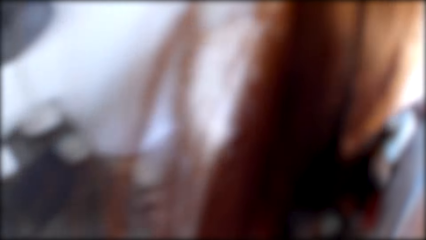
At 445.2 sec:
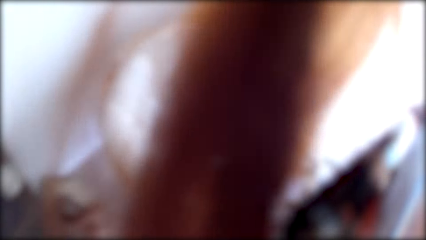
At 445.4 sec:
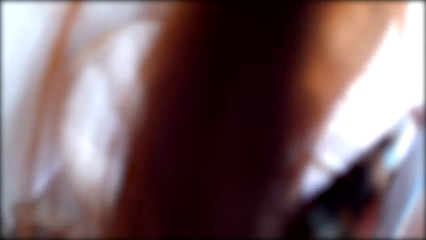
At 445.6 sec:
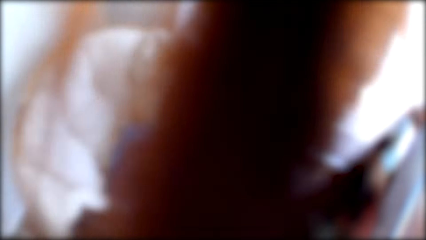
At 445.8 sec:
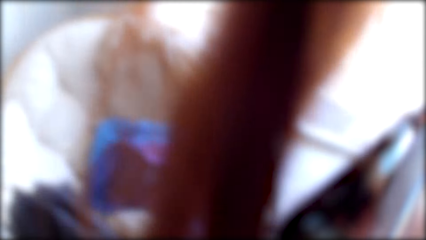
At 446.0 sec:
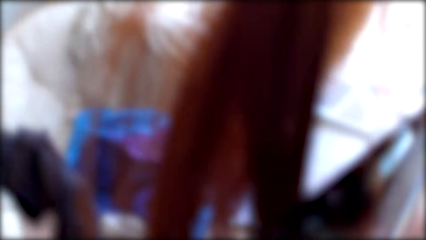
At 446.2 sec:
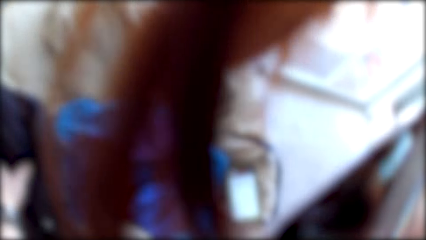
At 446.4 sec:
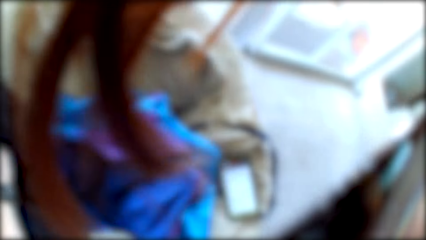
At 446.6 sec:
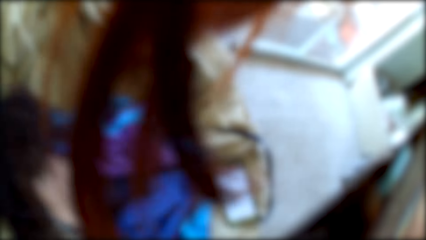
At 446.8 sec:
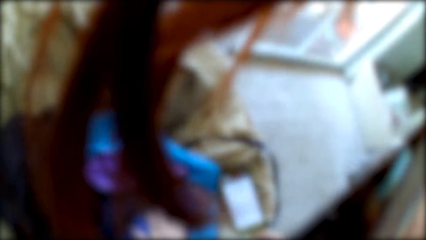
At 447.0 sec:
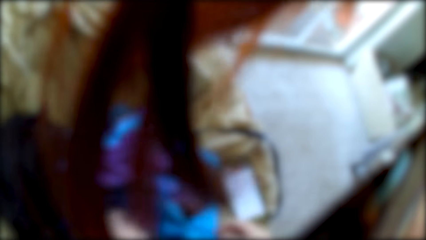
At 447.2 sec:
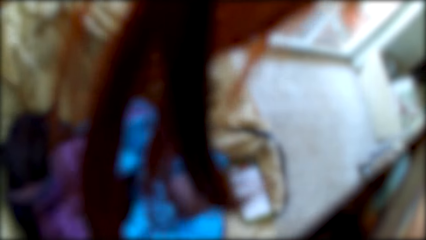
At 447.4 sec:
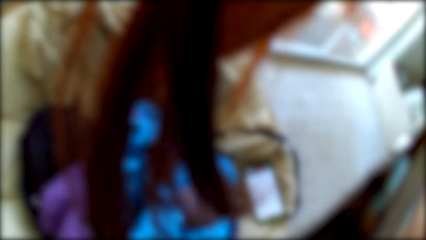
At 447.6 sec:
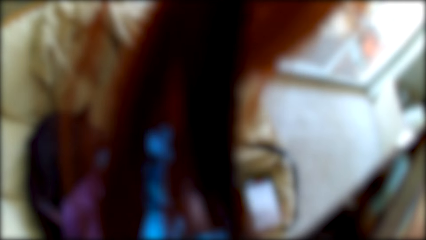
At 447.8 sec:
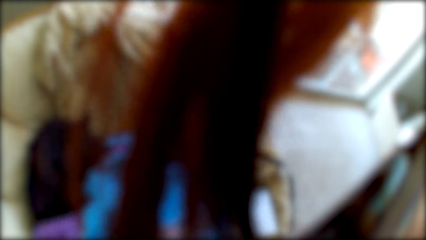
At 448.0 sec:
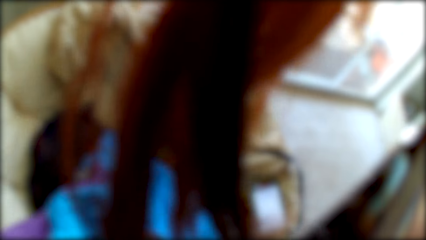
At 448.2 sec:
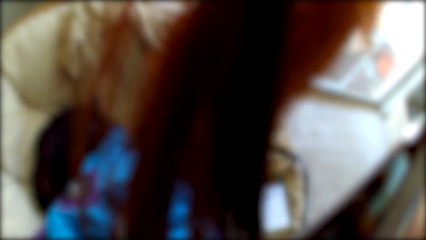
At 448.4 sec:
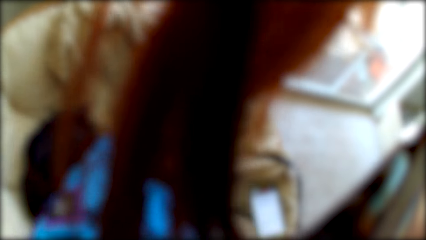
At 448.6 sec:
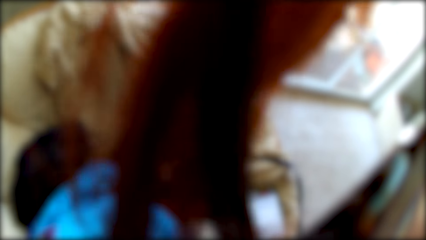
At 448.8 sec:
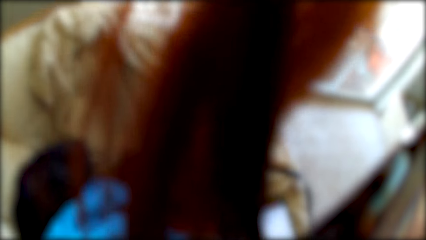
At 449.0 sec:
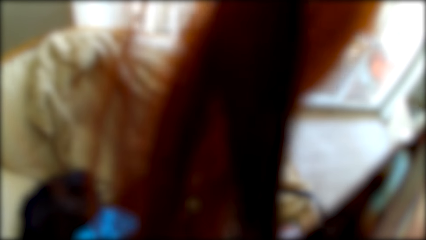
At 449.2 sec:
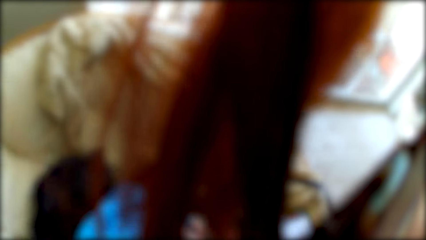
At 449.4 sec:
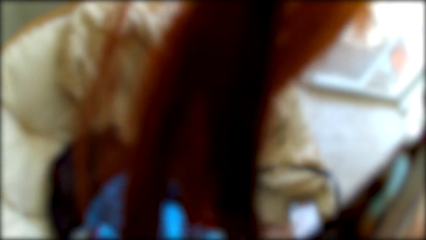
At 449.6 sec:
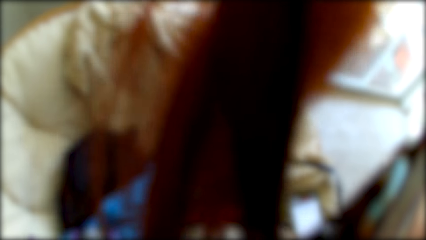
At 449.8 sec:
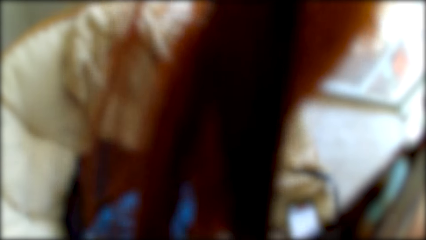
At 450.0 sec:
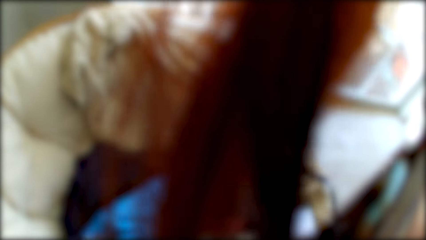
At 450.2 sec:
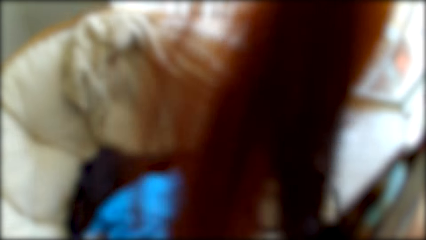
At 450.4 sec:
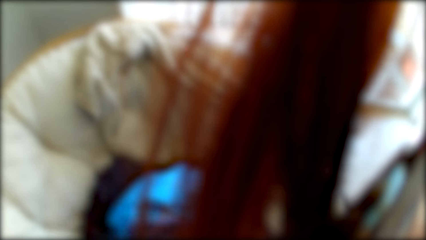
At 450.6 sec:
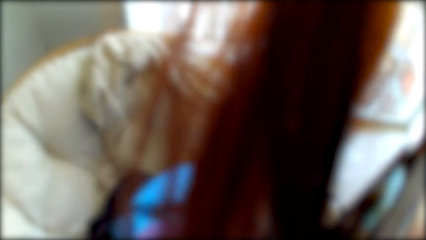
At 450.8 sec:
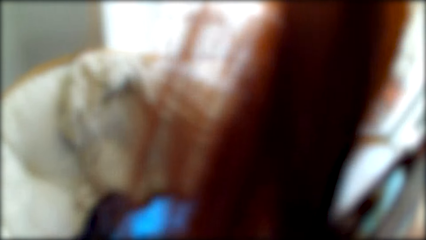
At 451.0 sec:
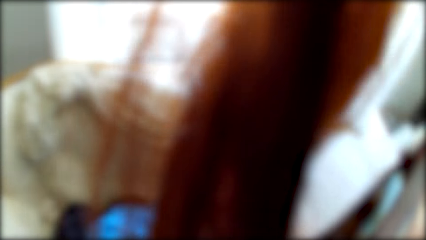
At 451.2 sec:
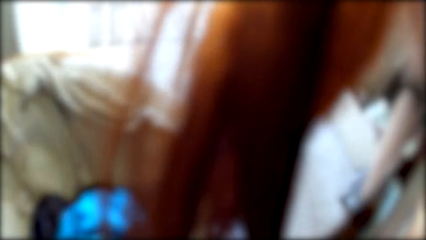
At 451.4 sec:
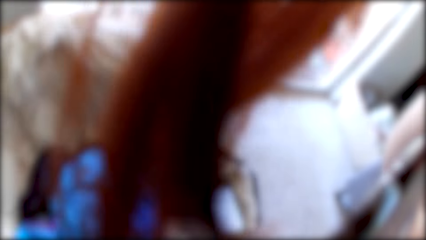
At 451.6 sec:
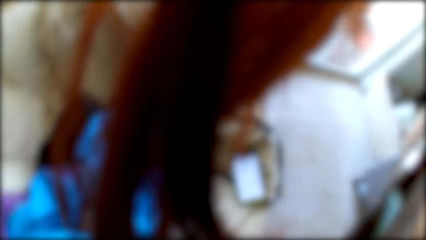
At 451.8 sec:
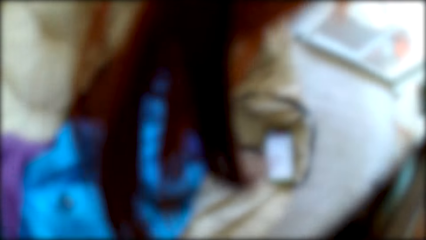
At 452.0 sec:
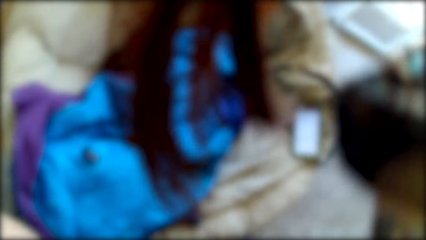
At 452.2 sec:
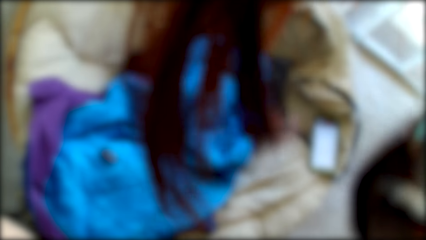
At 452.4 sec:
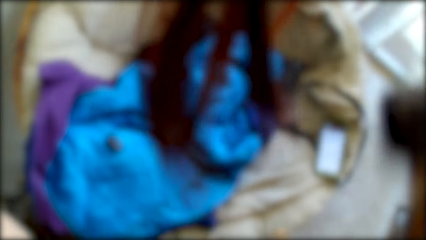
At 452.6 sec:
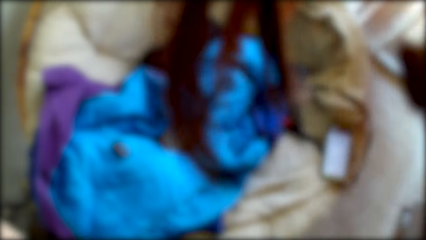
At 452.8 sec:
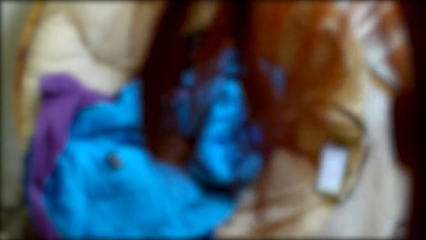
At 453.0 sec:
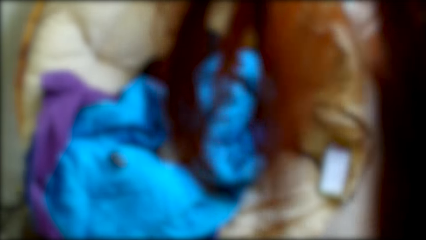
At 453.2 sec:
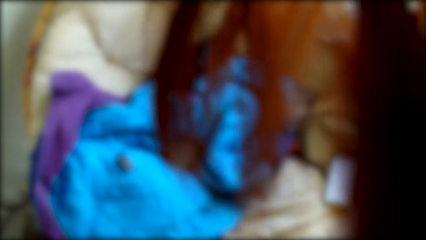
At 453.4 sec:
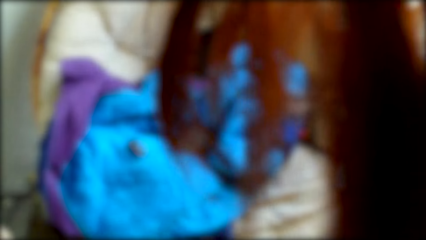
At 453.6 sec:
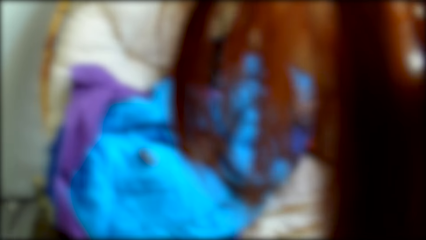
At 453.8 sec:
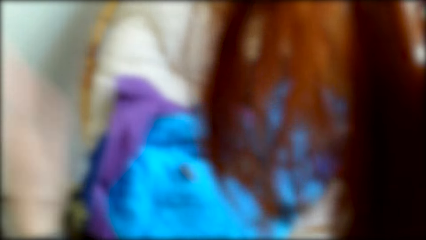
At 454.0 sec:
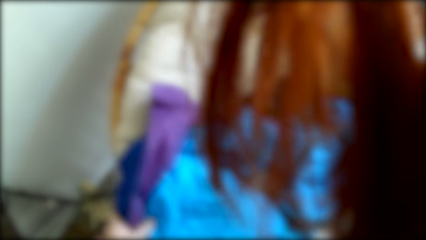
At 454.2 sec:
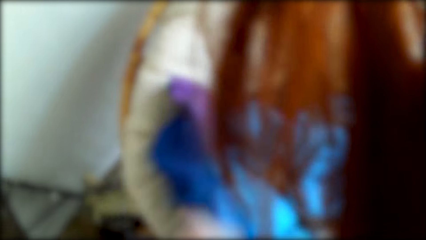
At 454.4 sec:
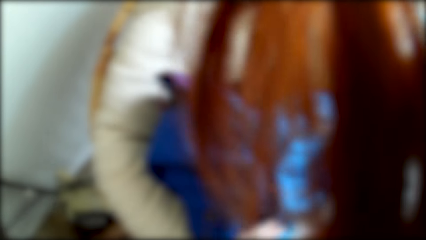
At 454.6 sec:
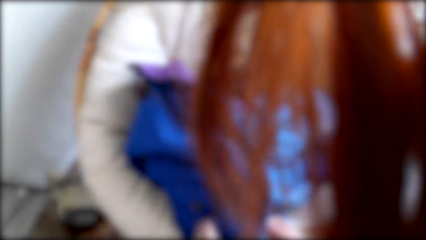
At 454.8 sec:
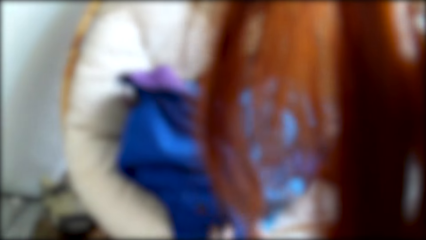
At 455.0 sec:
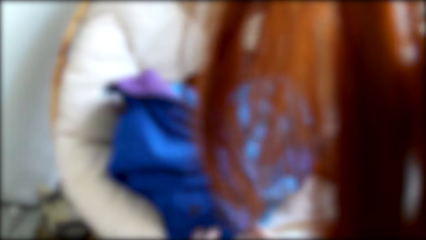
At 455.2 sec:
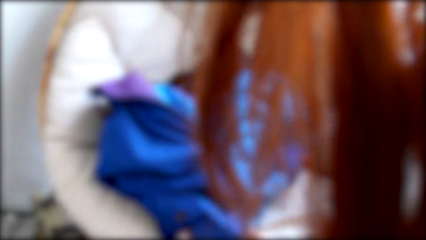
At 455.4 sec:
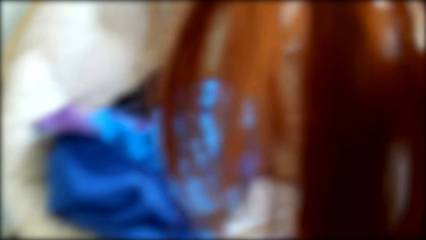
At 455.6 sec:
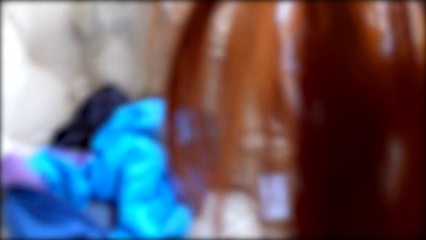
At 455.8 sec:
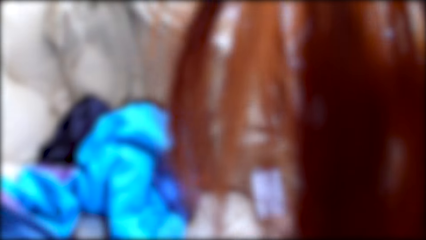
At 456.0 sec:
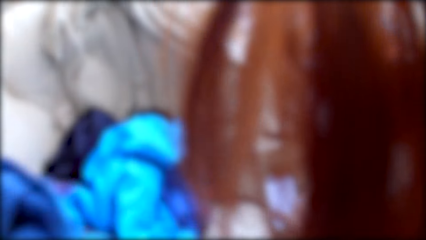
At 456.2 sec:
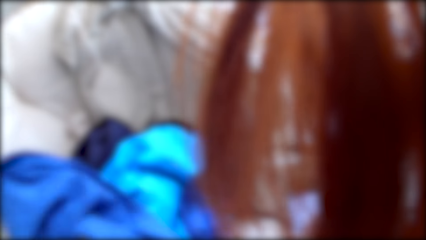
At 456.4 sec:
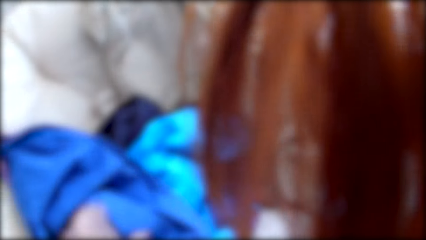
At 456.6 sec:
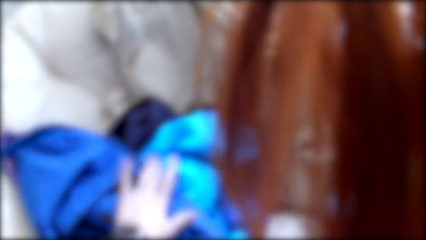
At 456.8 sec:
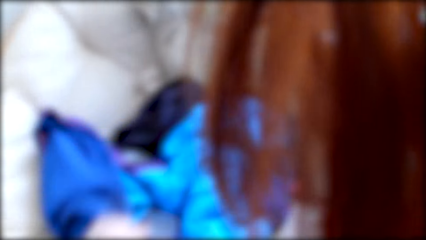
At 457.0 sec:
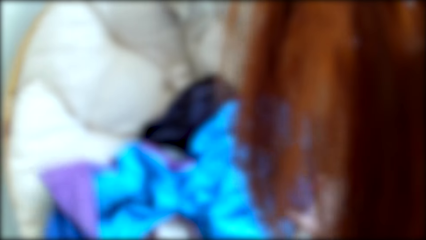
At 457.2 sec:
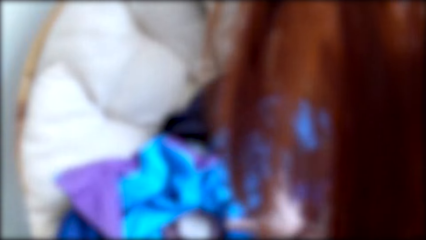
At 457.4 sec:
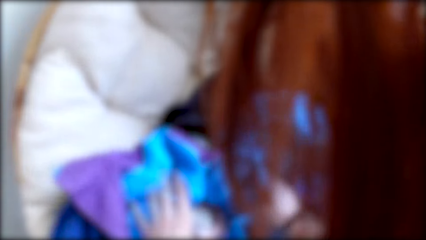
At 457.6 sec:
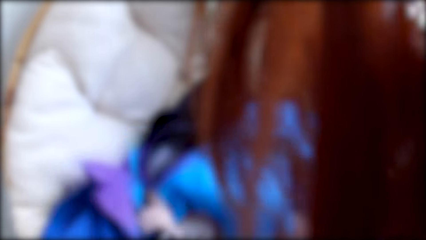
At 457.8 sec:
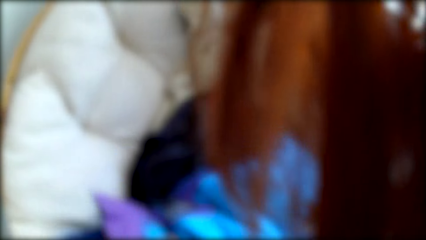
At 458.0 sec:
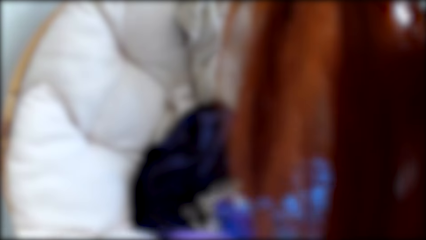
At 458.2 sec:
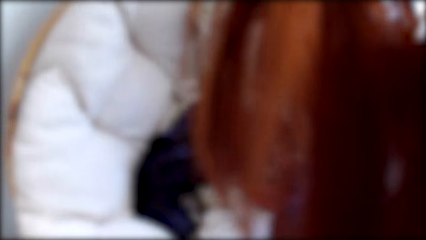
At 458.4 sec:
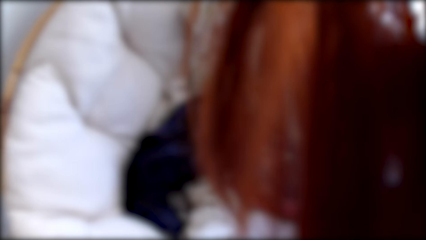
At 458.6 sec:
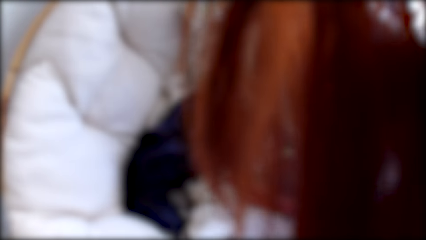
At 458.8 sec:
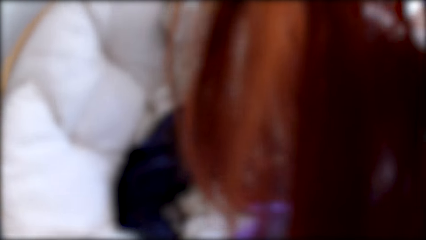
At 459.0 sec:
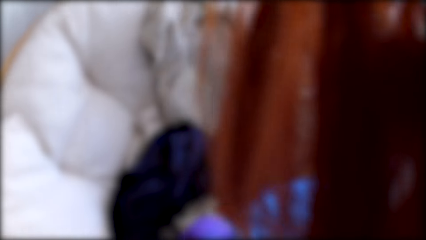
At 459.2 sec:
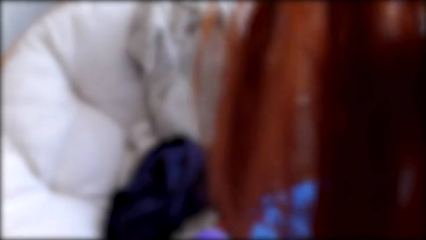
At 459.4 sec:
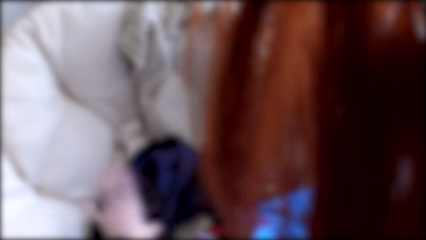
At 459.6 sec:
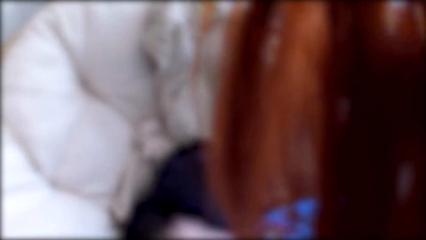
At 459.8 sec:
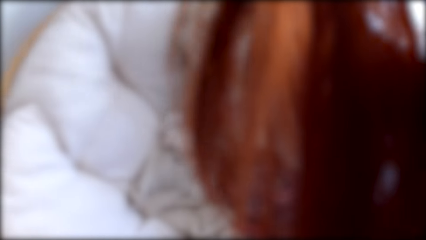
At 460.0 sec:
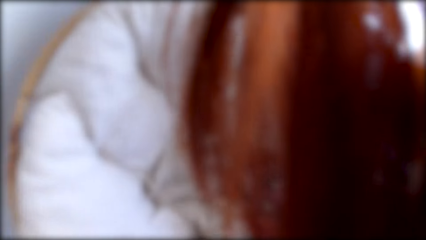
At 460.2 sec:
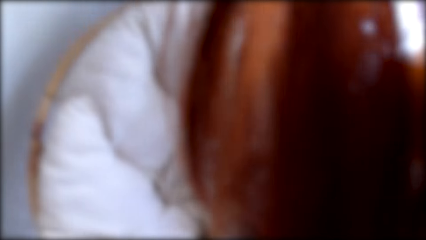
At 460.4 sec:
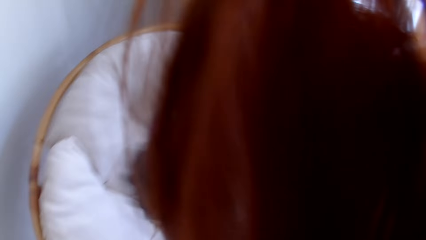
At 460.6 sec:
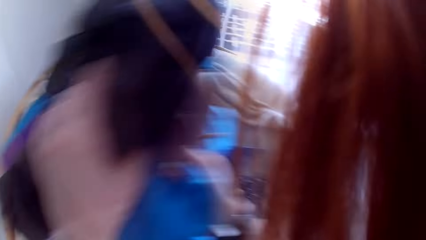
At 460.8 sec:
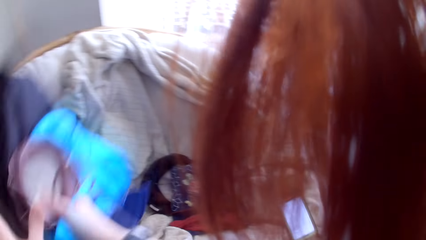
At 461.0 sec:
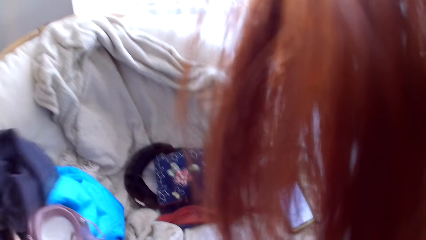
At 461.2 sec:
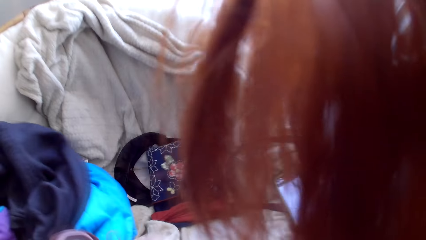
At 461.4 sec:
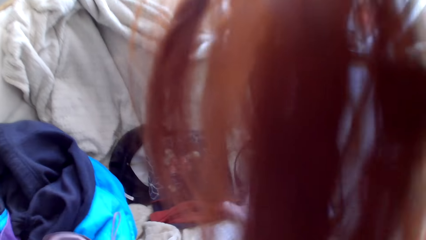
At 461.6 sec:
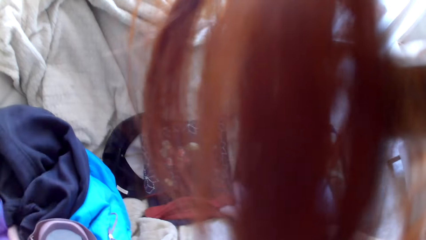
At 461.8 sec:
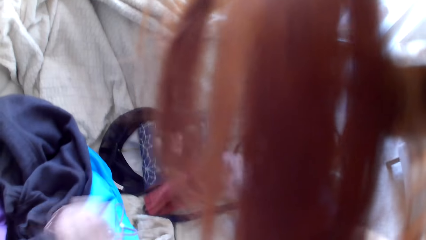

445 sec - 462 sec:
The camera wearer drops the cloth. They check the cloth.
